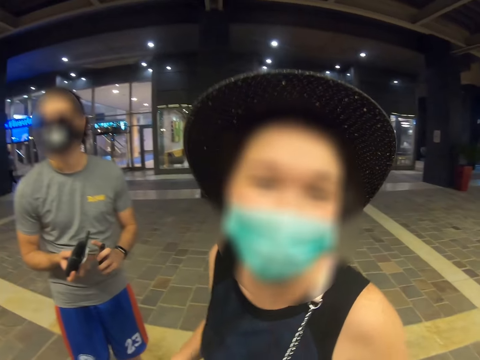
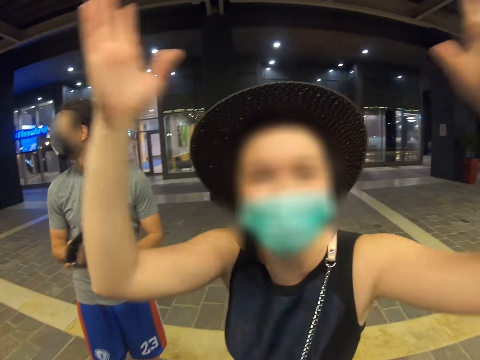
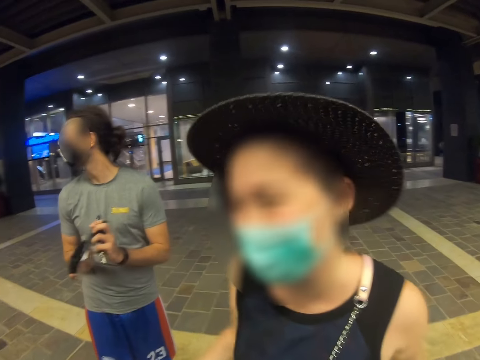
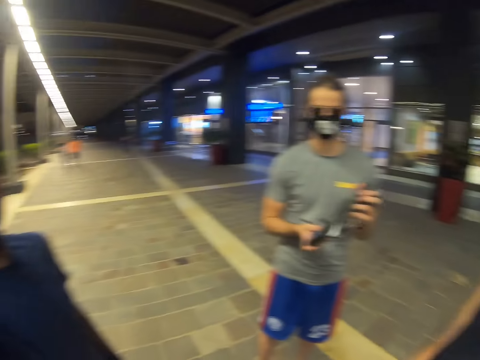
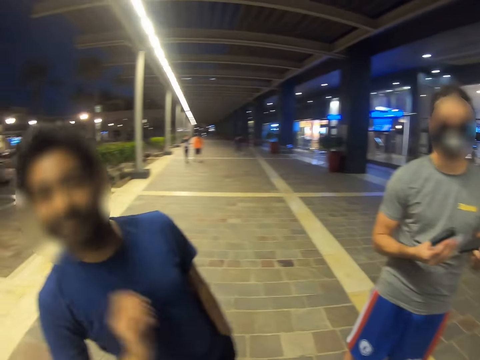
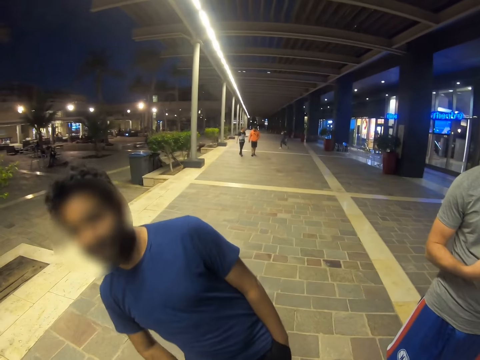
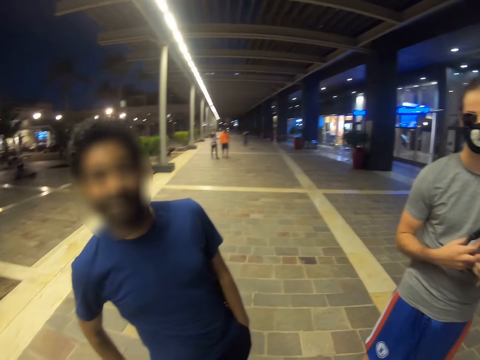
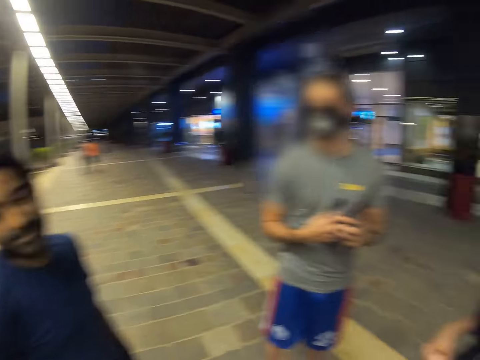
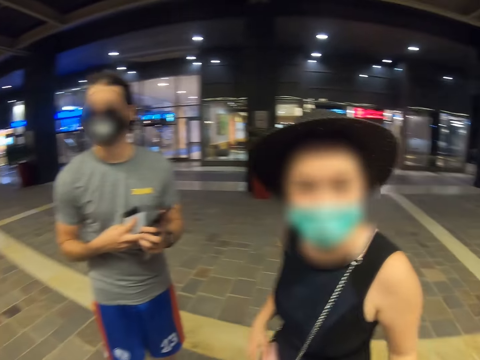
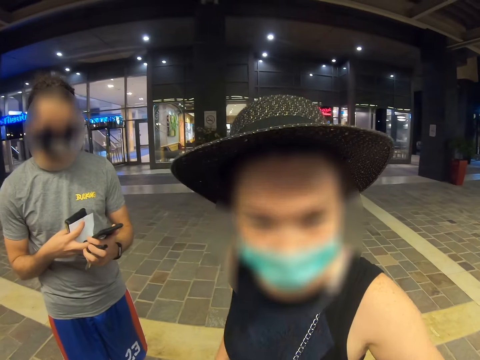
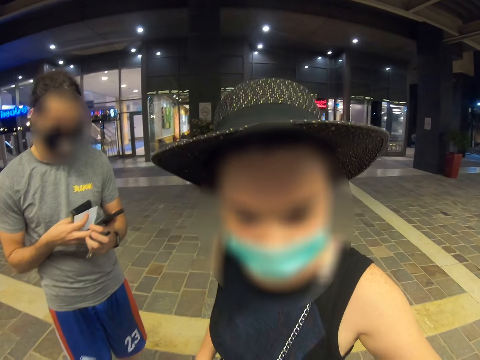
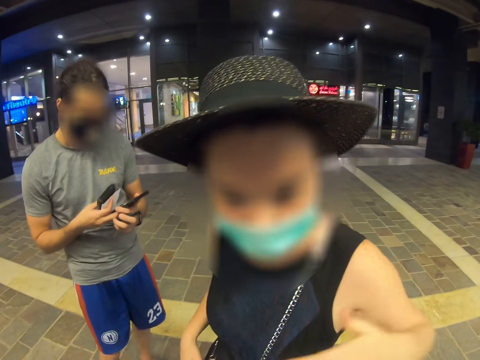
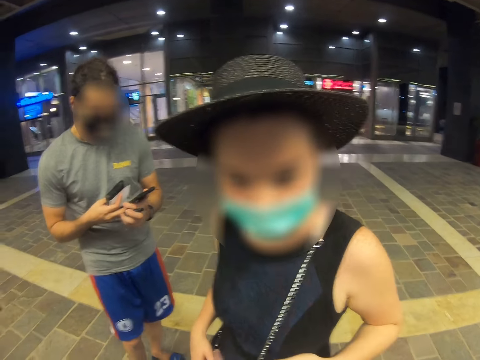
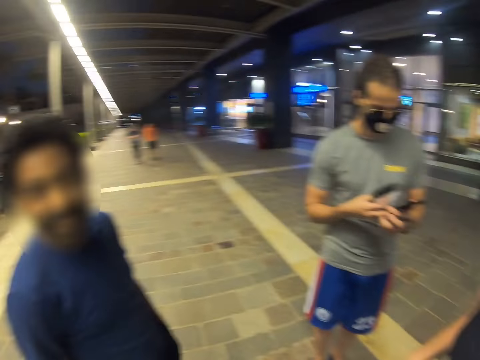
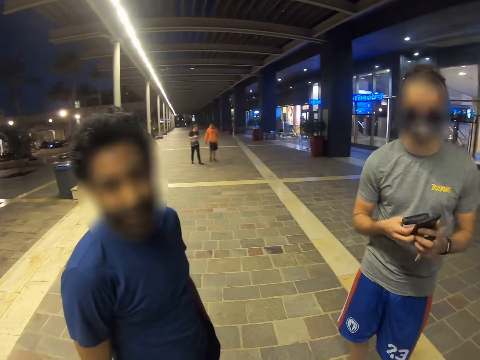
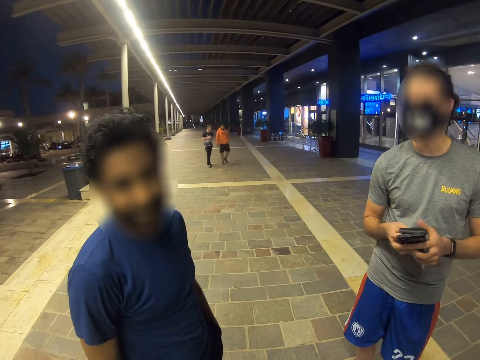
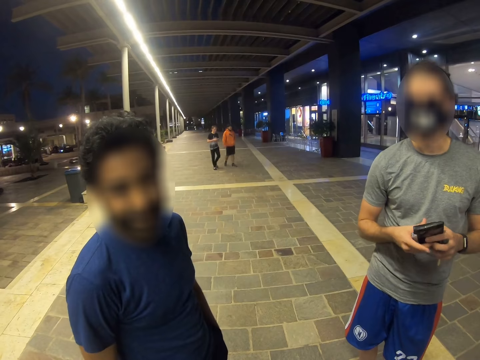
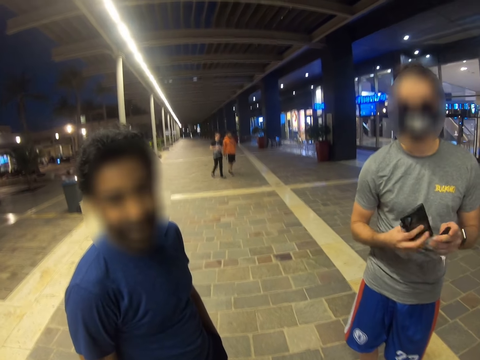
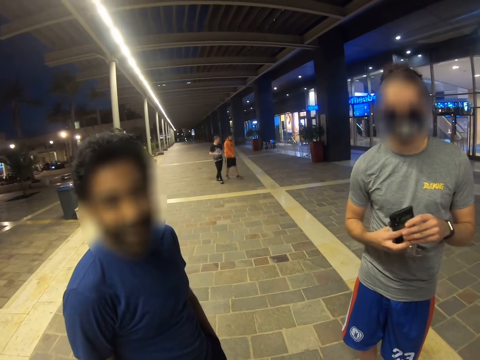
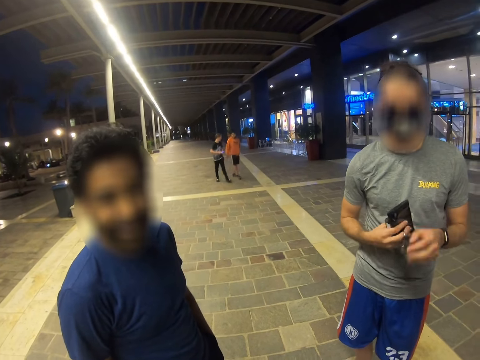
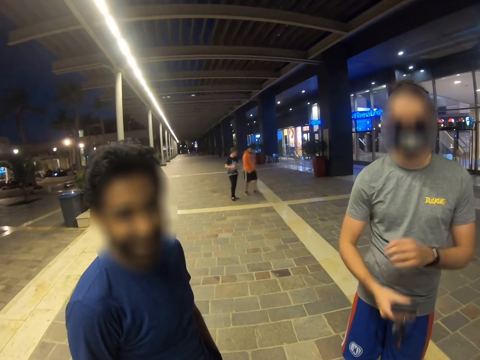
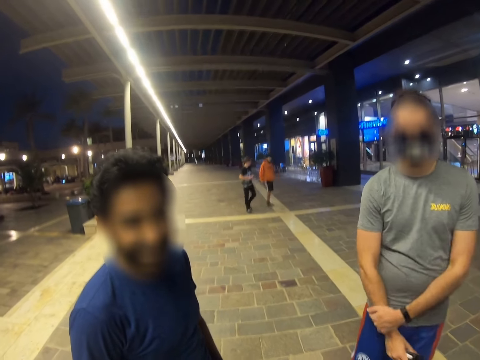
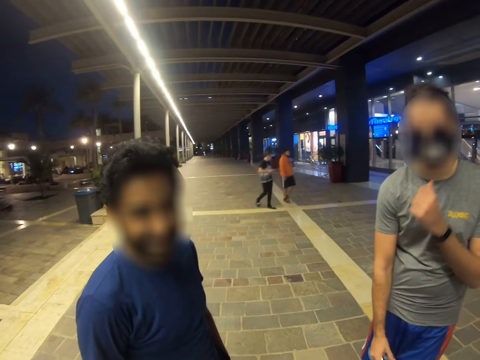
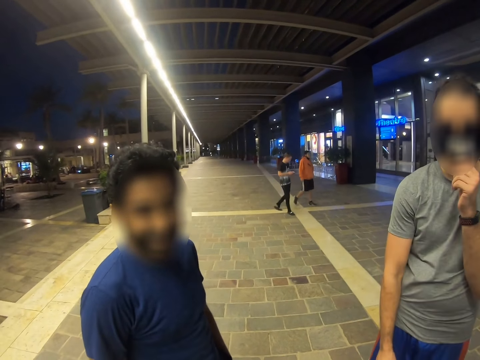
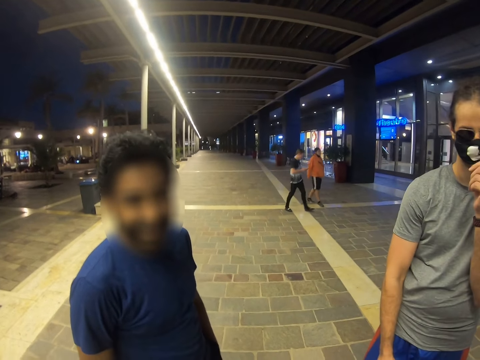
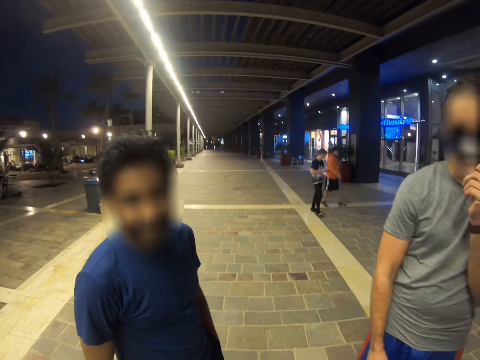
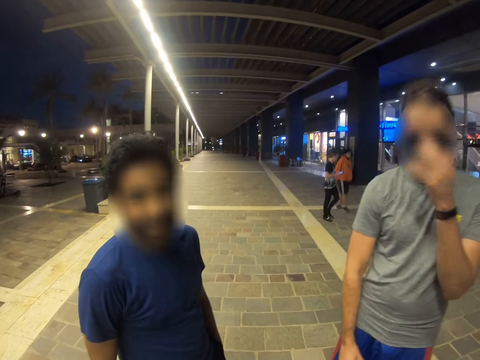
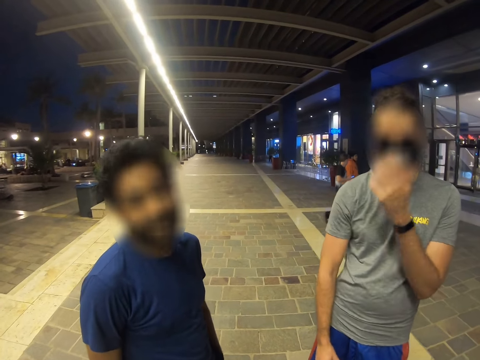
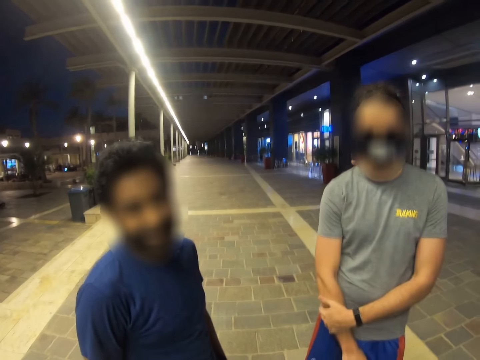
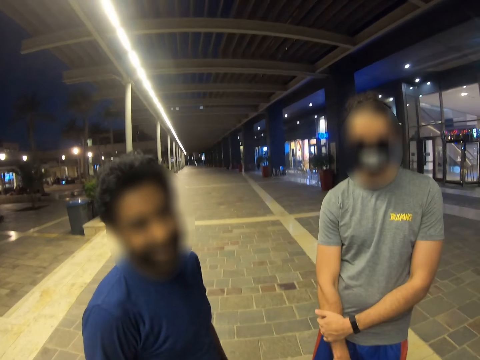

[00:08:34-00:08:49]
A woman shakes hands. A man pulls out a hand. The camera wearer looks around. Another man types on the phone. A man speaks with other men and the woman. The man who types on the phone fixes a mask.

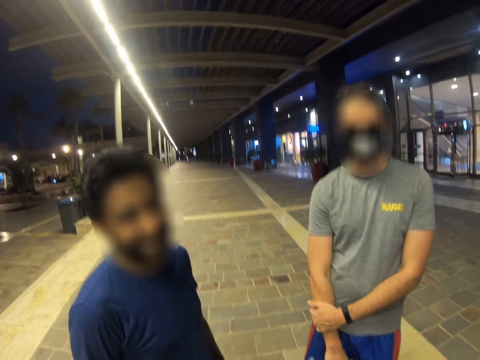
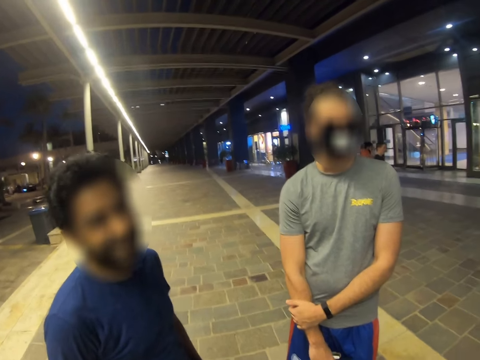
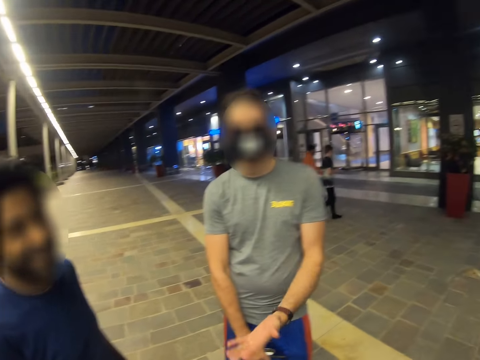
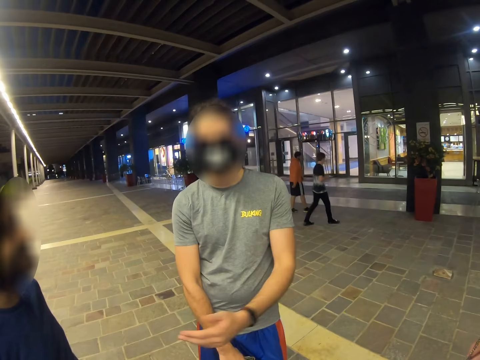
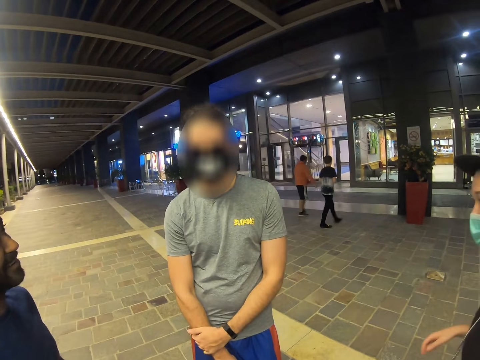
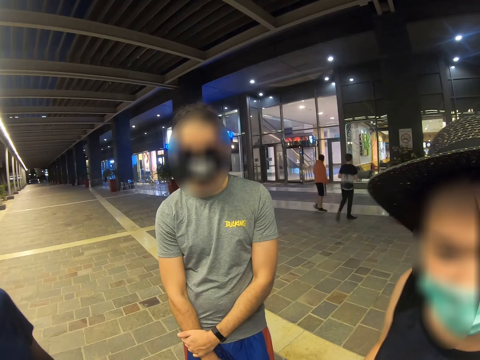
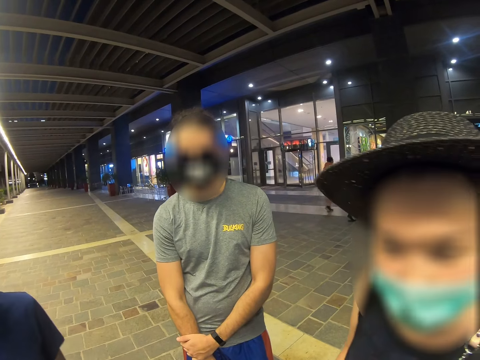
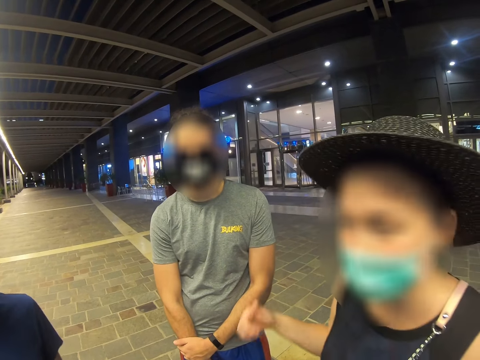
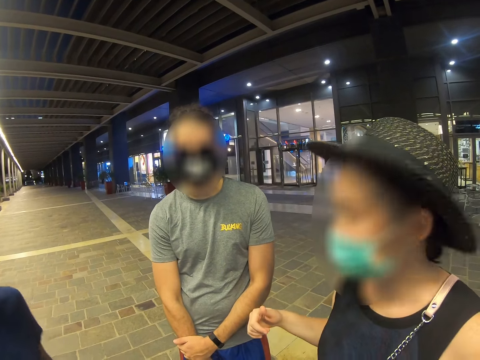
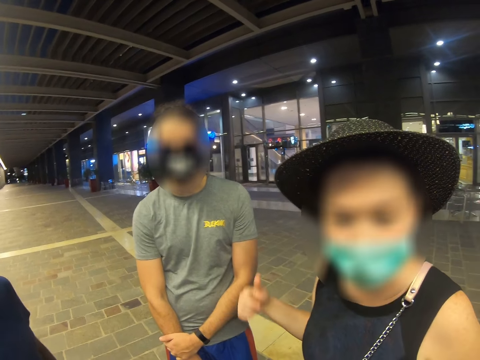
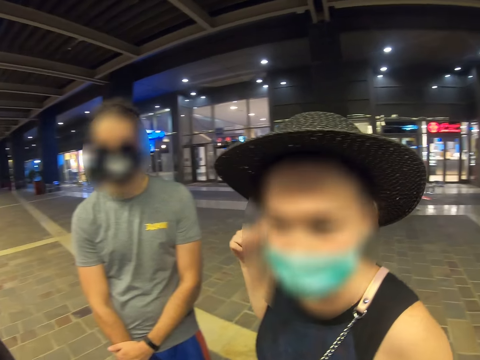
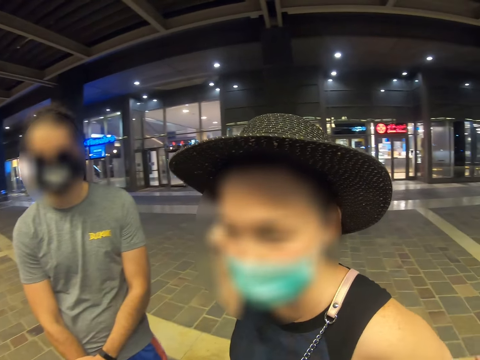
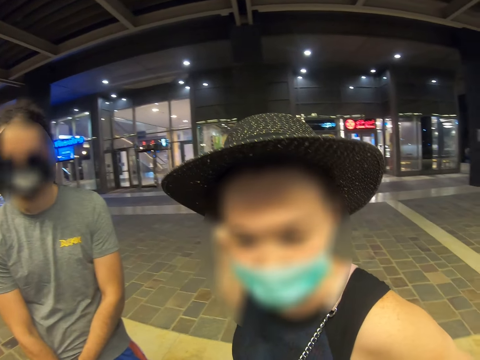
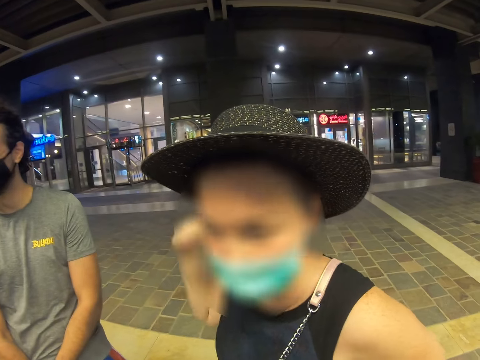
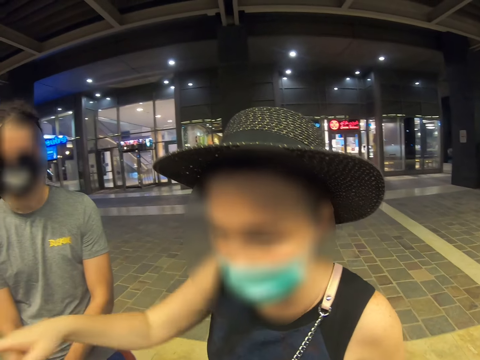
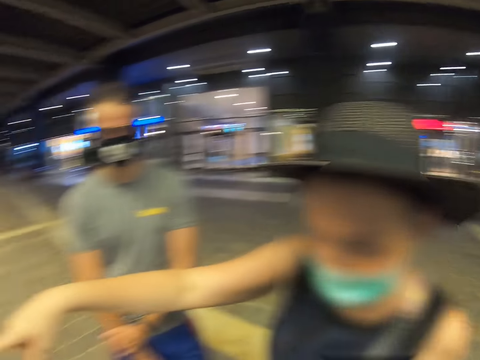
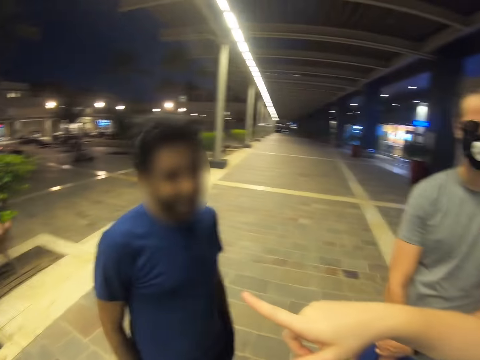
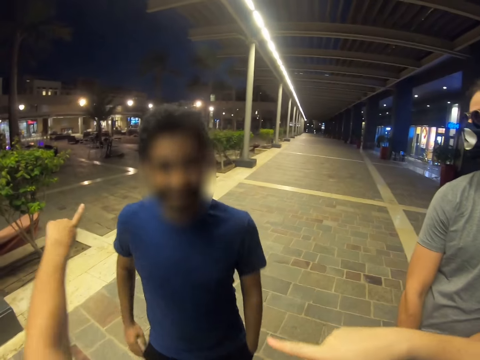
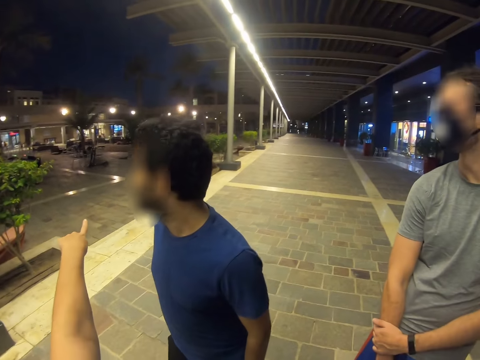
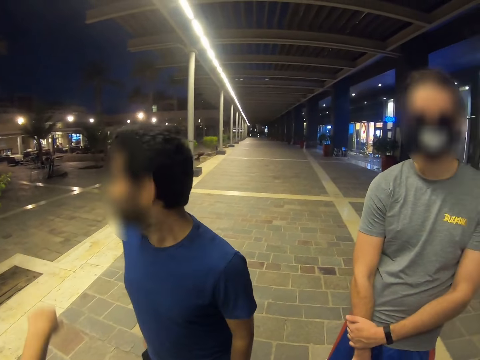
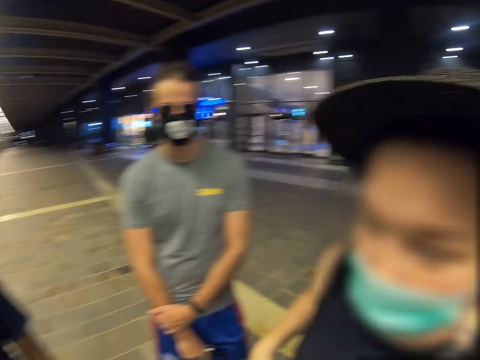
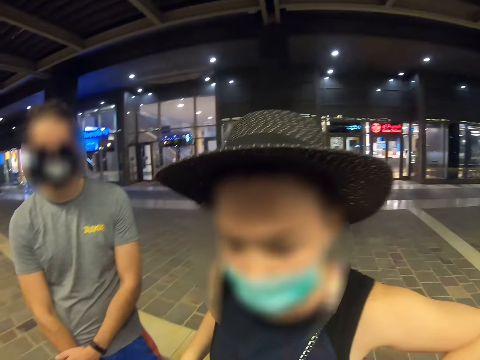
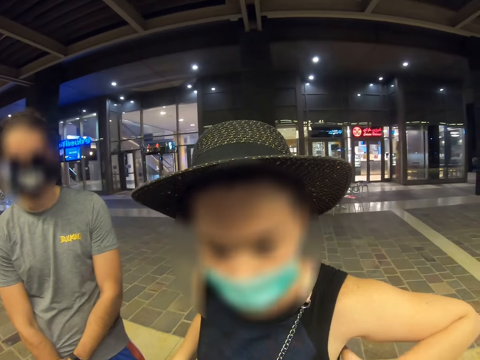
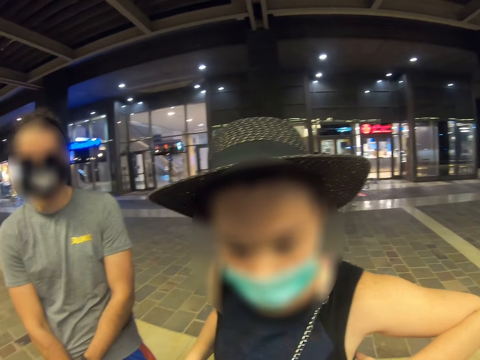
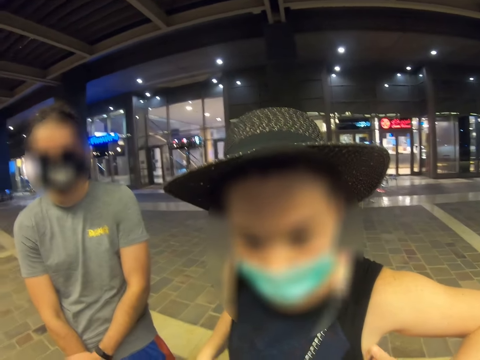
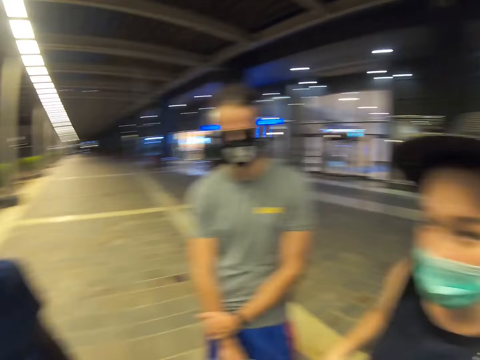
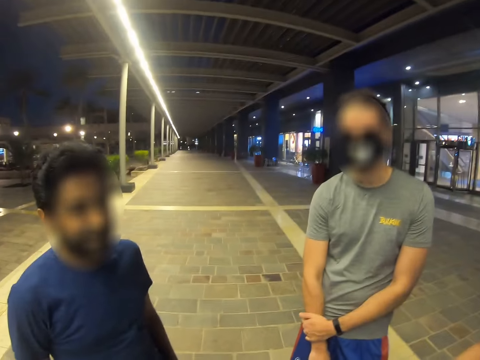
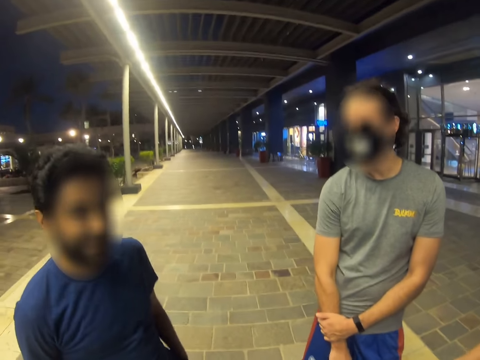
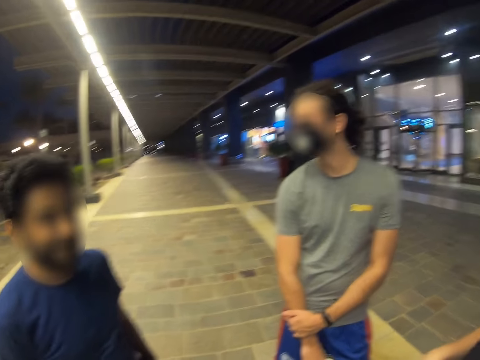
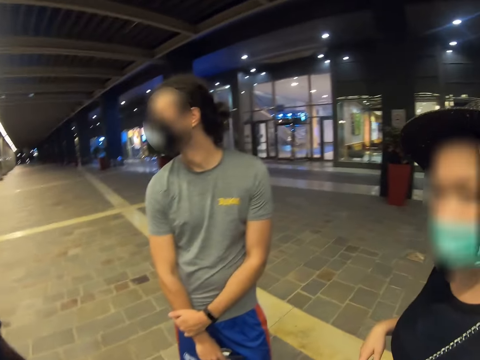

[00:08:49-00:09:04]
A man swings a hand. A woman points back. The woman points in front. The camera wearer points ahead. They look around.
